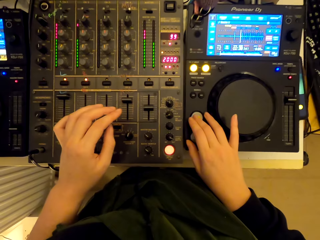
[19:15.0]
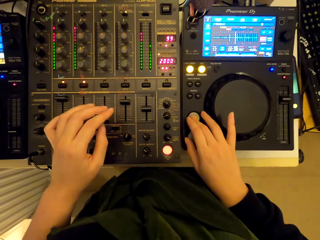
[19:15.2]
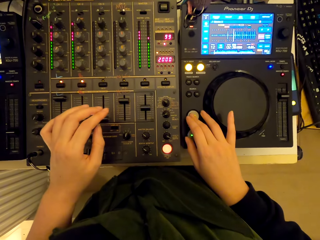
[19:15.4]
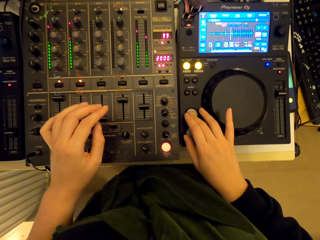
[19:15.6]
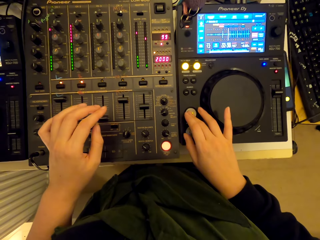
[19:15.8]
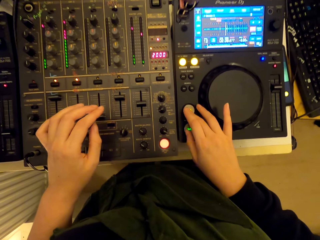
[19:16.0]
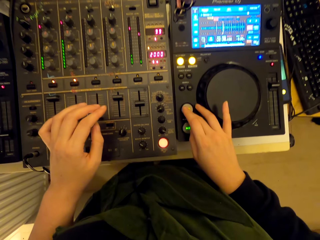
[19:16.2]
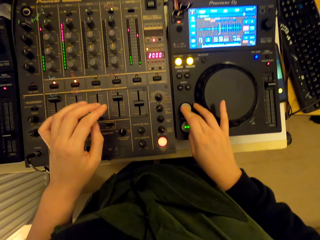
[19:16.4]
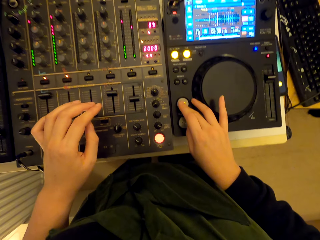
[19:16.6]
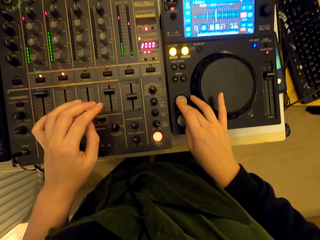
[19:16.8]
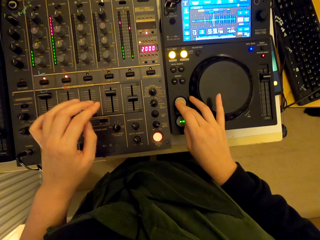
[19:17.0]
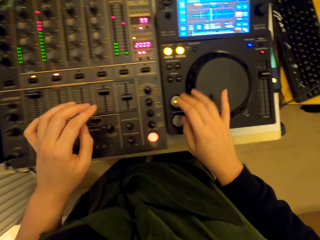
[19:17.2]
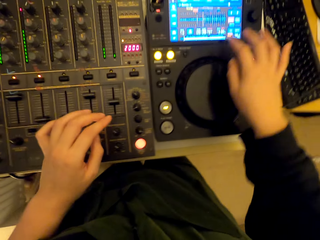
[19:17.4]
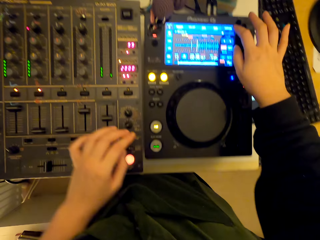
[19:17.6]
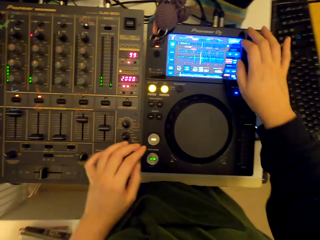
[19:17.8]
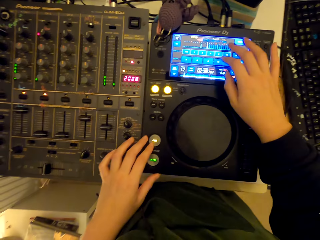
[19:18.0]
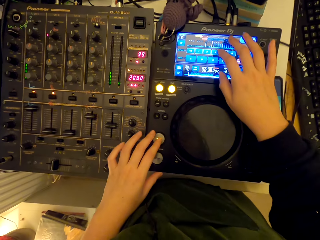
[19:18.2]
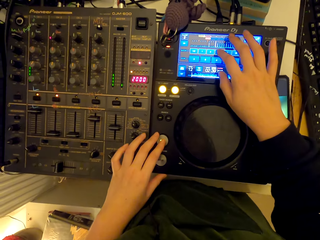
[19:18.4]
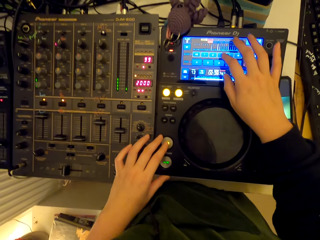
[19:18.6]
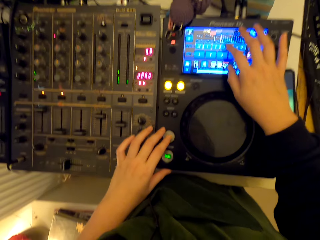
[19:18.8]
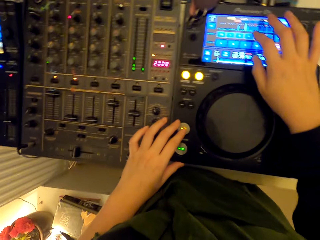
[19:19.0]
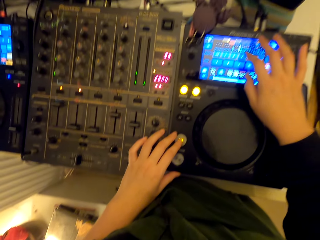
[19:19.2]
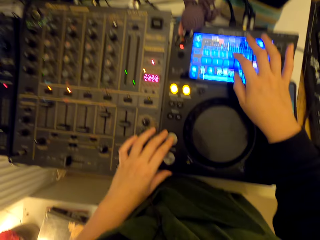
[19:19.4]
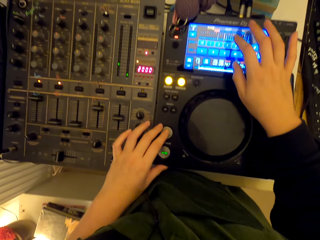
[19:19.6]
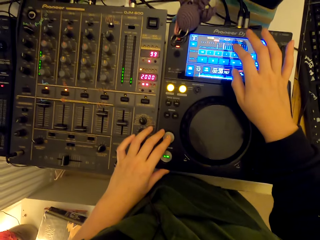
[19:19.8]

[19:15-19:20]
The camera wearer touches the screen.

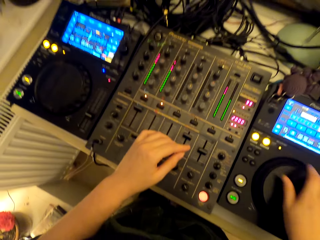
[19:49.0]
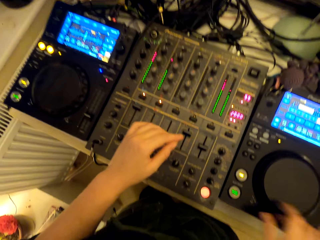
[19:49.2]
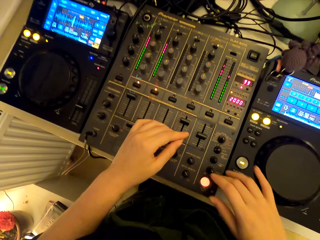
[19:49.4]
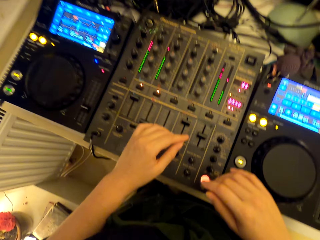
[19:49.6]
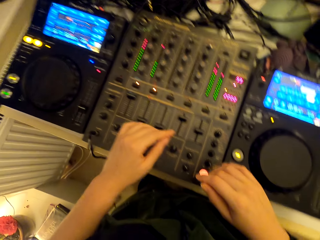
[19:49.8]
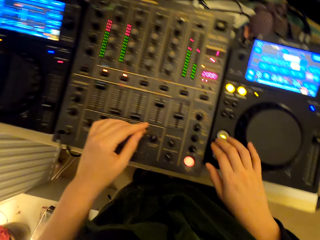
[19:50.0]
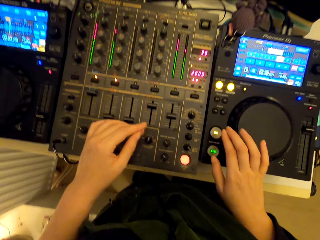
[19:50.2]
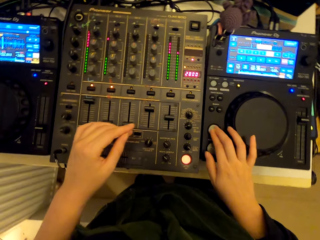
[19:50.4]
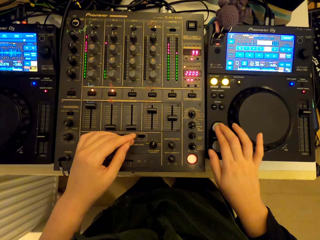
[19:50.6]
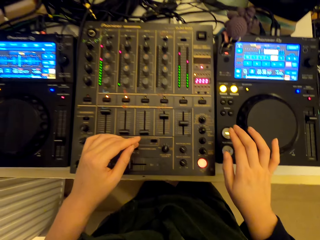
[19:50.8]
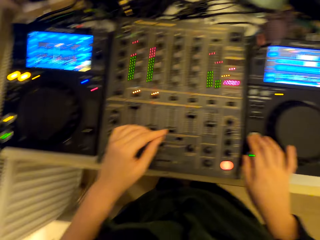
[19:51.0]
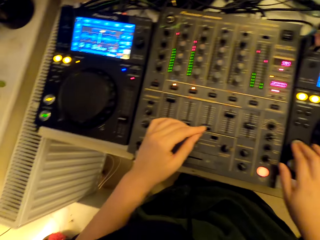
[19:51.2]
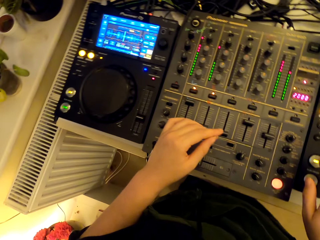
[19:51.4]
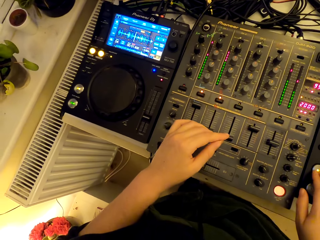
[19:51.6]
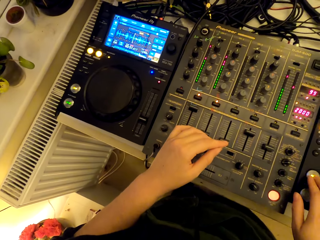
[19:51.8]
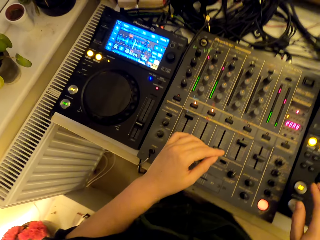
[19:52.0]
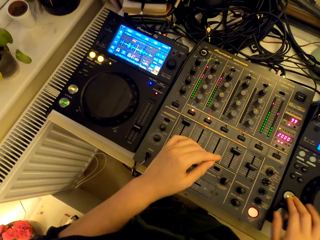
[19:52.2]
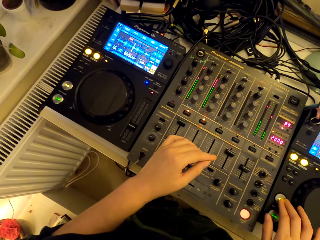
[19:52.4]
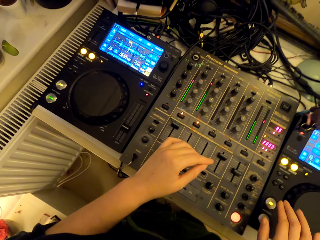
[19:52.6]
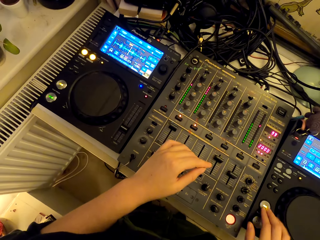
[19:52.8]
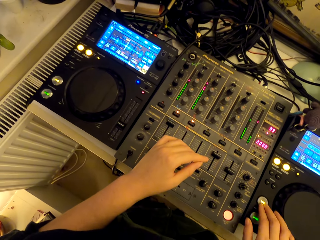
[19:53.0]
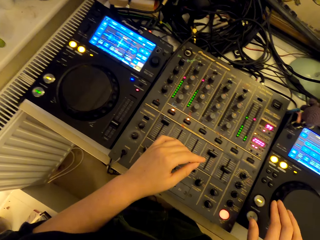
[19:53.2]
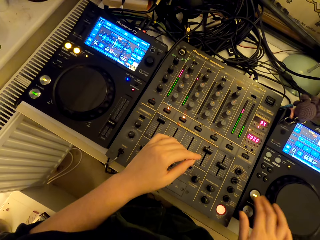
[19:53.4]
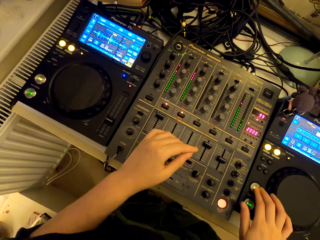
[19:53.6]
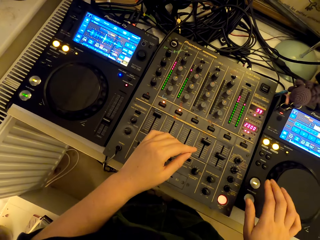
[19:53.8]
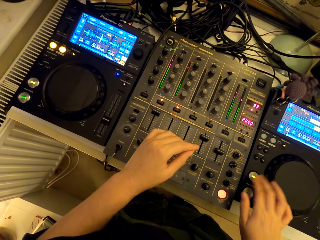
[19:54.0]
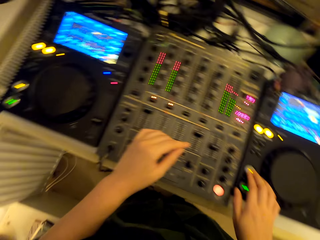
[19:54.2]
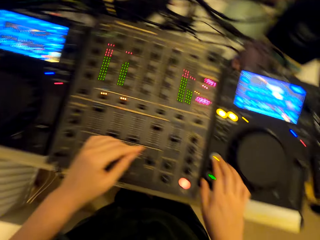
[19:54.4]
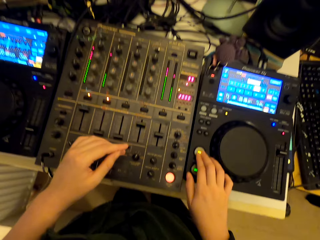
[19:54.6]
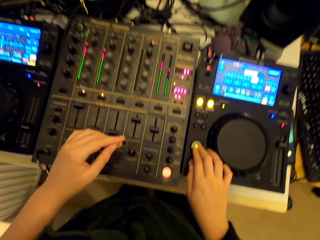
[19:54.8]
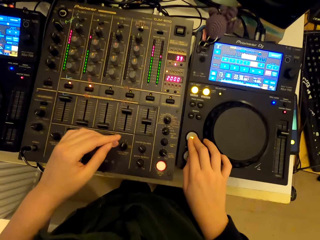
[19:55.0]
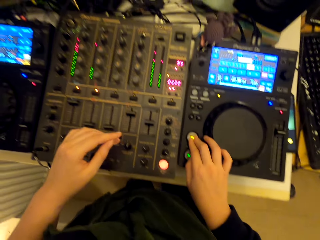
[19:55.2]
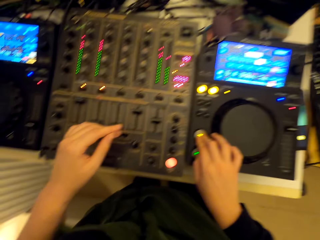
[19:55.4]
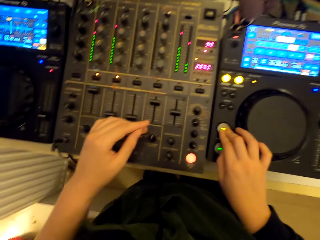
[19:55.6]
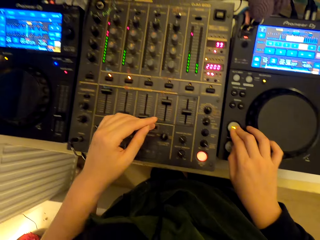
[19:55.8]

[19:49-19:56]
The camera wearer presses the button.

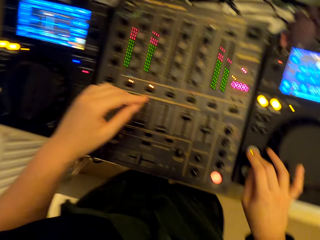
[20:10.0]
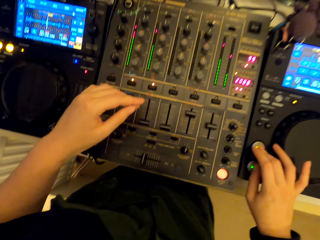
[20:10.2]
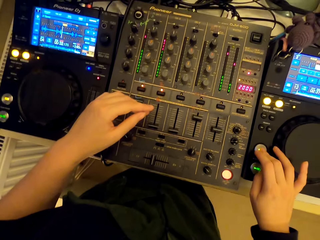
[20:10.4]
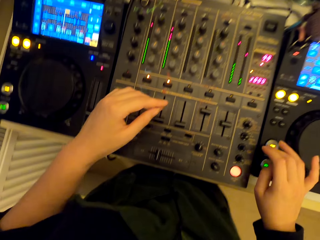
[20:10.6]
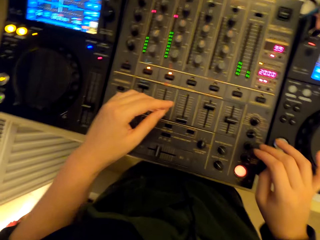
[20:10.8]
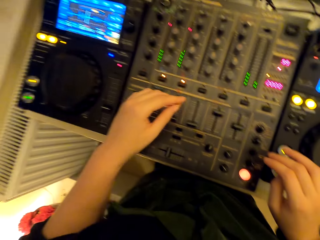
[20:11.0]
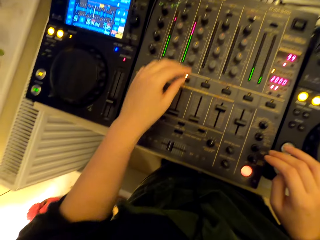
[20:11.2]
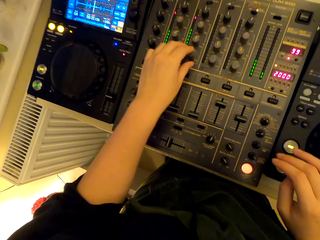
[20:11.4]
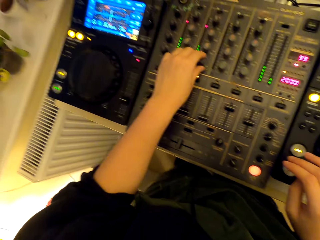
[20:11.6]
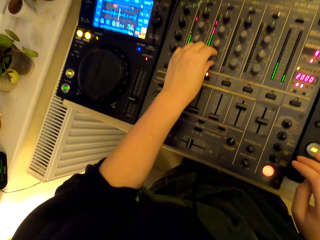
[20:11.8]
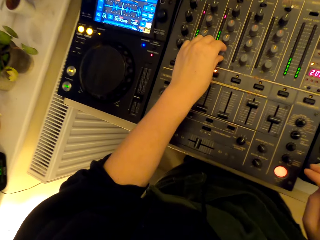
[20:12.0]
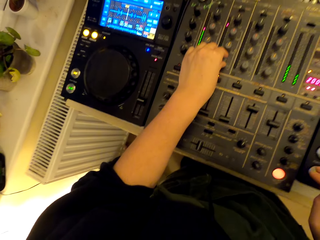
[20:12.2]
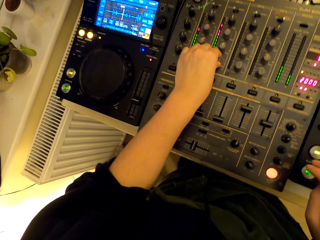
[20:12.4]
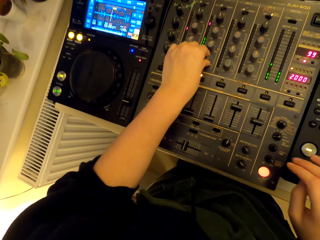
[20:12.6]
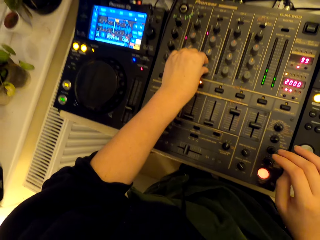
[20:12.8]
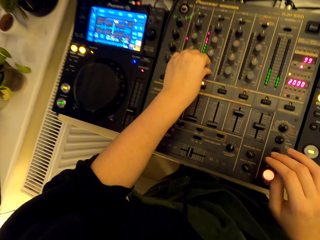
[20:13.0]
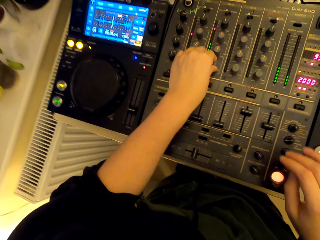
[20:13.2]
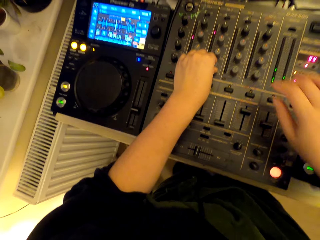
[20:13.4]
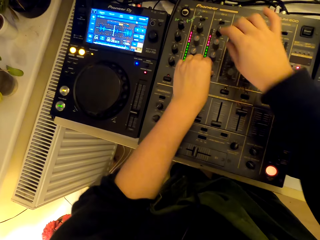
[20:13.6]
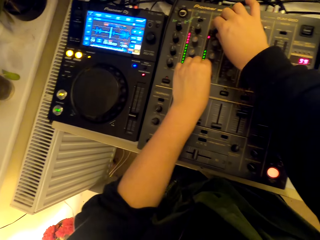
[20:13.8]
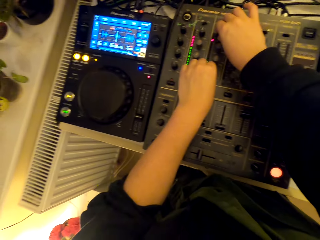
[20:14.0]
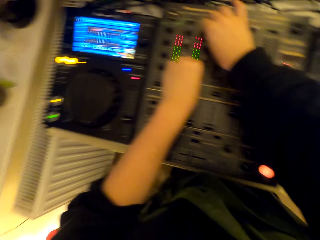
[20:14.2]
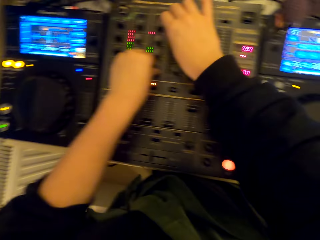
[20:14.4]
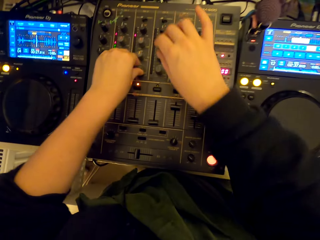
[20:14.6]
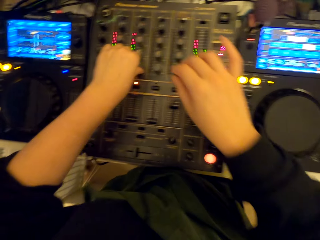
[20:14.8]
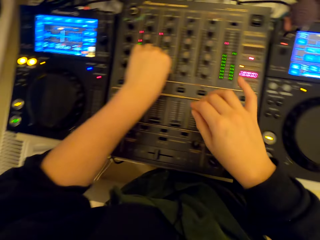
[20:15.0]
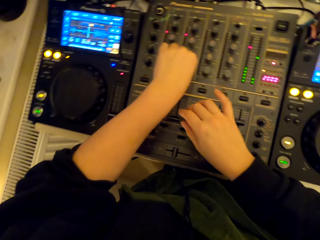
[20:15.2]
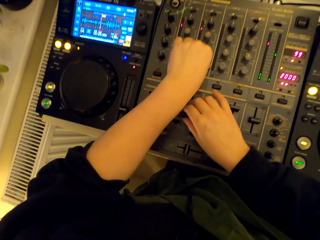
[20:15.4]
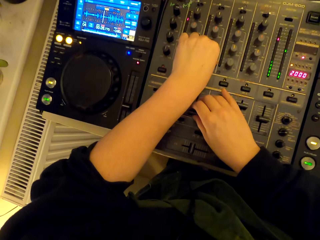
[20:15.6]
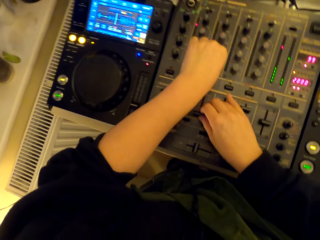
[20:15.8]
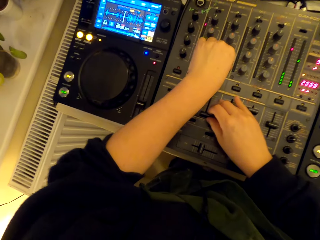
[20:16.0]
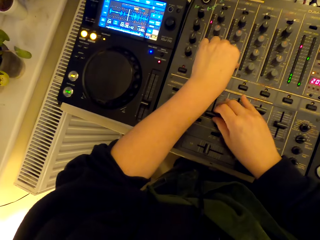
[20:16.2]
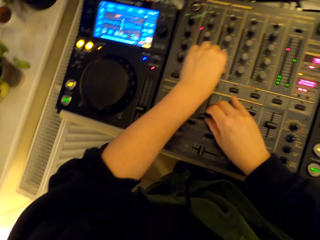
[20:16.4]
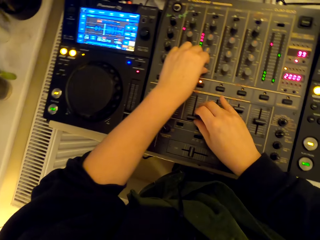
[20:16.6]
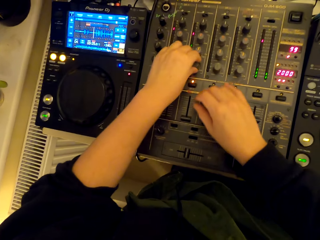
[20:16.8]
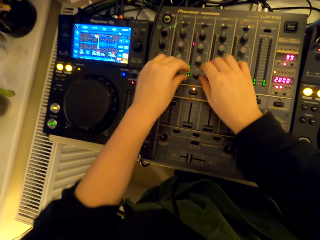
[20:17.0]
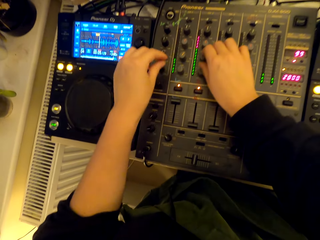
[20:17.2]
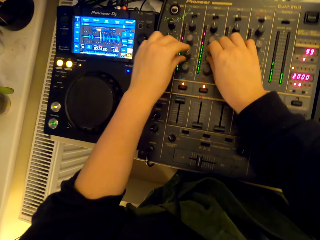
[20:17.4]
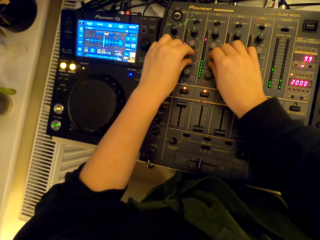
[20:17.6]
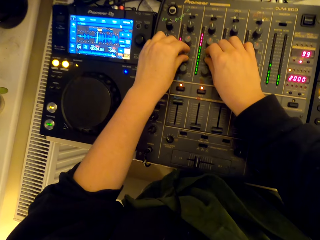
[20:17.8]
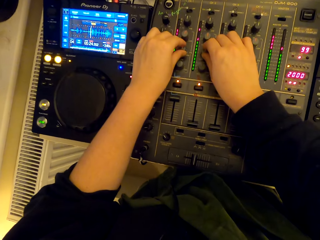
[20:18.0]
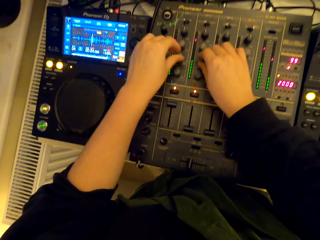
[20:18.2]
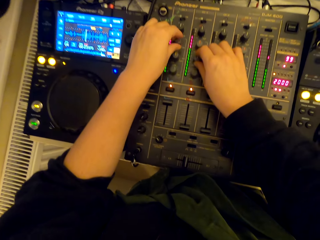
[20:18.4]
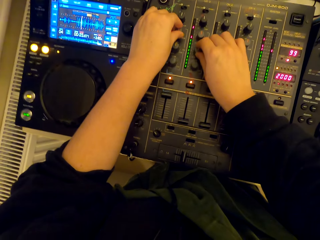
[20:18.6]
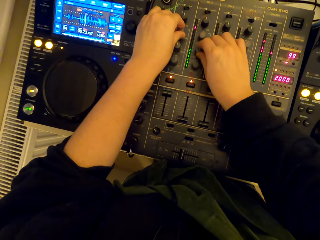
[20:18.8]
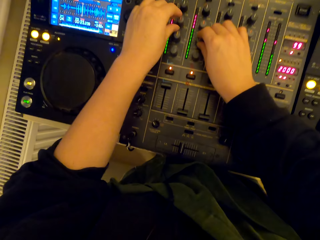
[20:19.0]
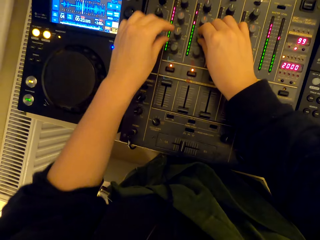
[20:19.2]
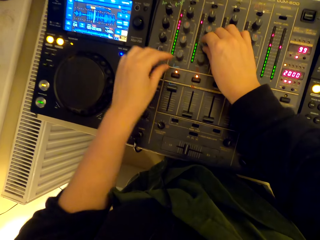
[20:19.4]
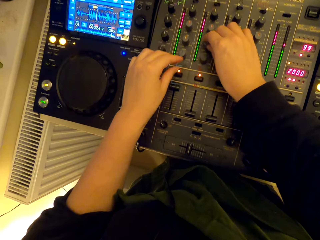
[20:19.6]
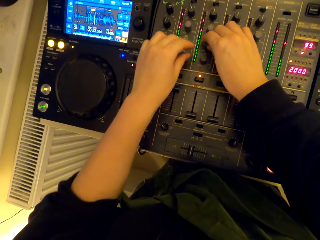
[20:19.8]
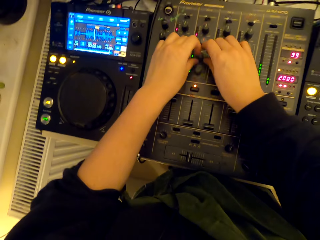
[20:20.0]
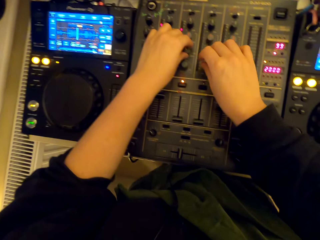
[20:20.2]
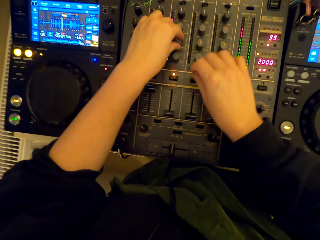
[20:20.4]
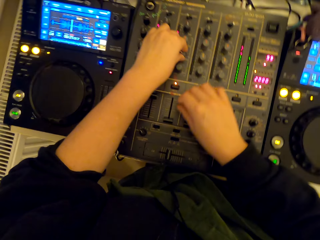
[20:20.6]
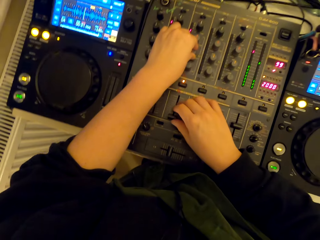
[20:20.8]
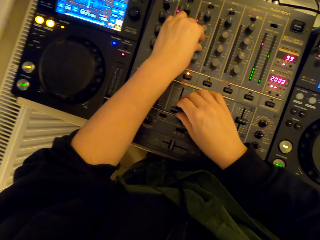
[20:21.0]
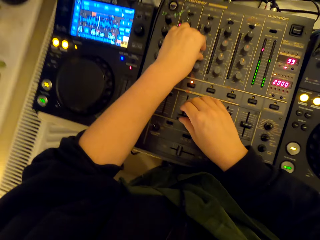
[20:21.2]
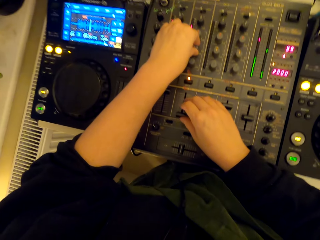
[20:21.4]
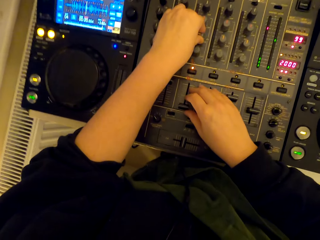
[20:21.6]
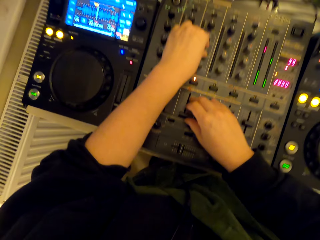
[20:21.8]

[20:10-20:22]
The camera wearer turns the knob.
